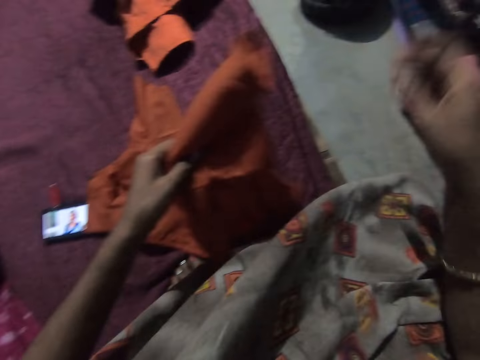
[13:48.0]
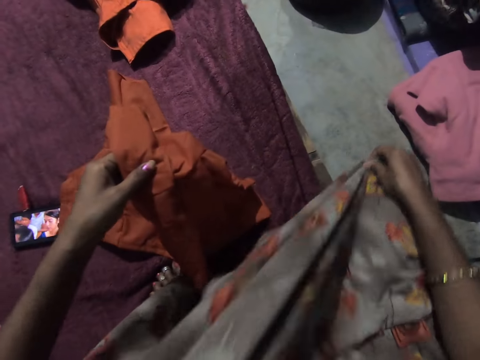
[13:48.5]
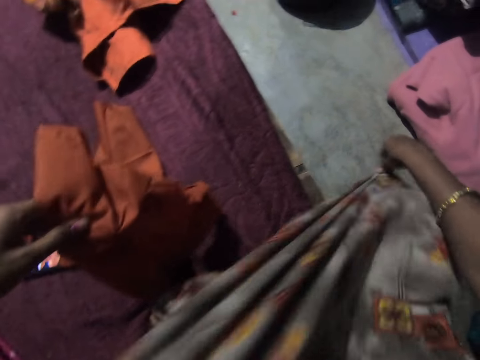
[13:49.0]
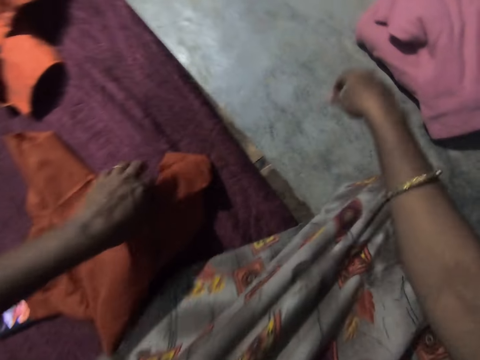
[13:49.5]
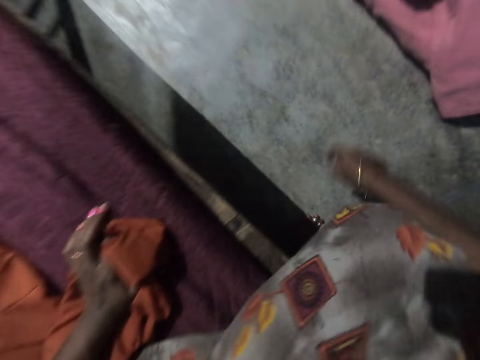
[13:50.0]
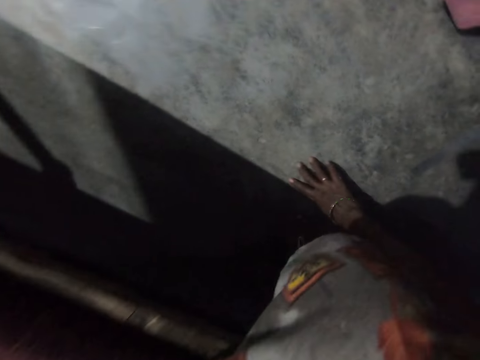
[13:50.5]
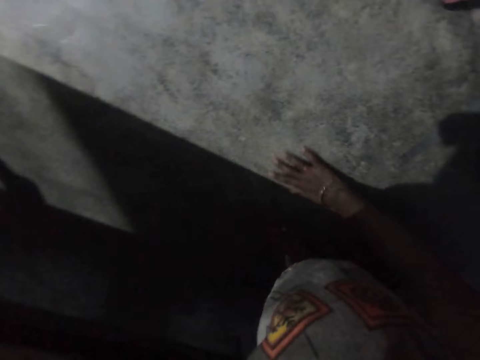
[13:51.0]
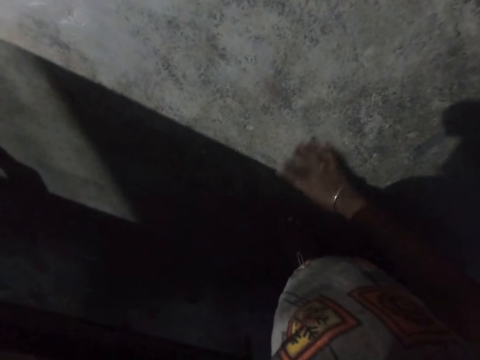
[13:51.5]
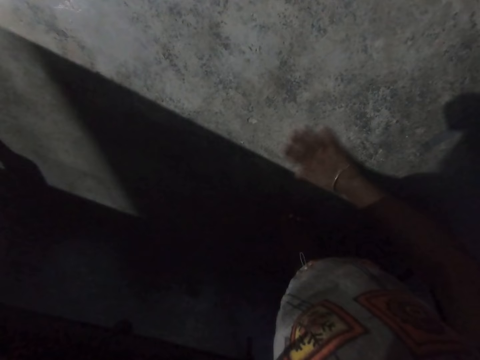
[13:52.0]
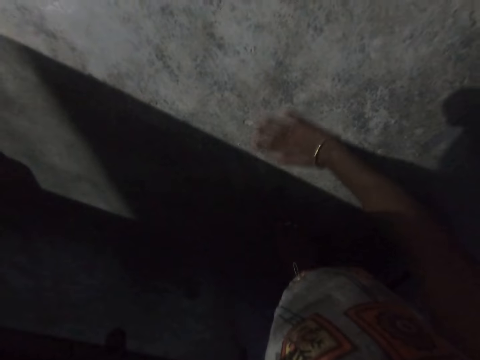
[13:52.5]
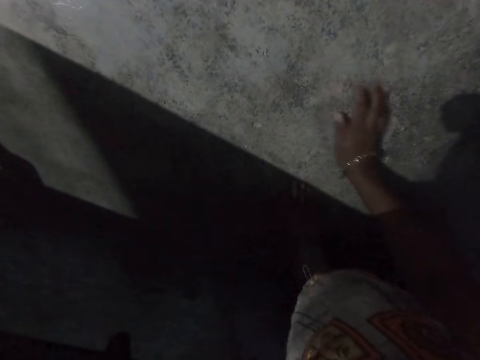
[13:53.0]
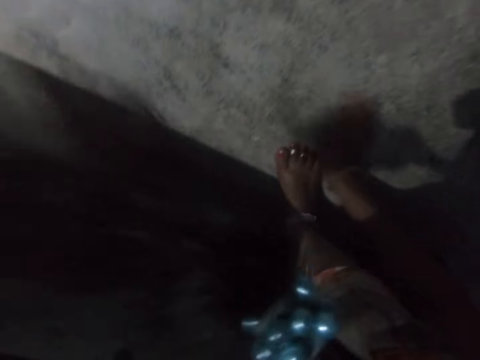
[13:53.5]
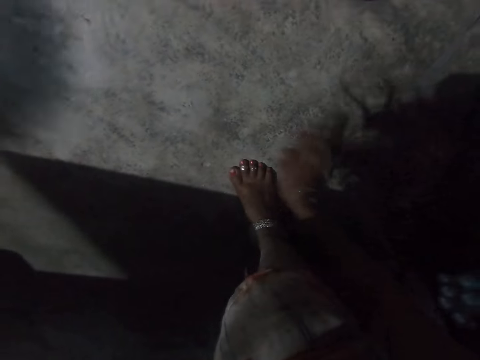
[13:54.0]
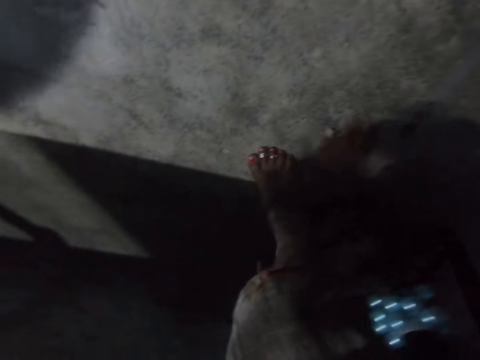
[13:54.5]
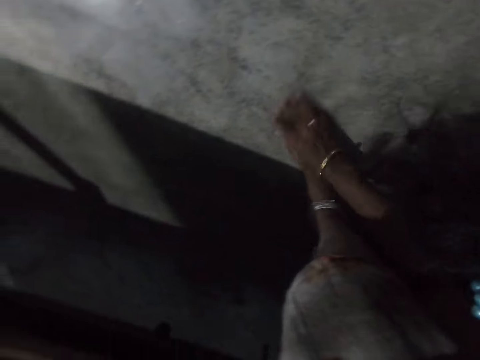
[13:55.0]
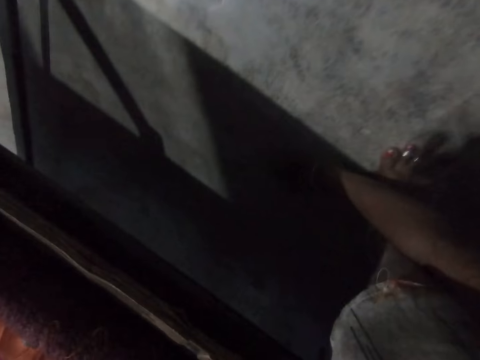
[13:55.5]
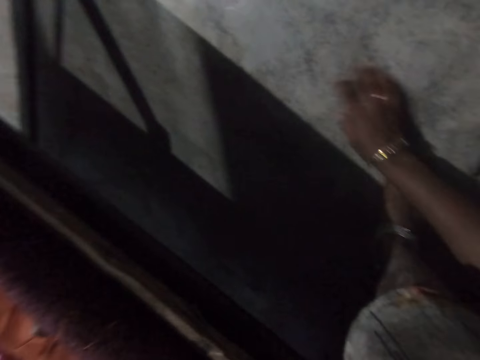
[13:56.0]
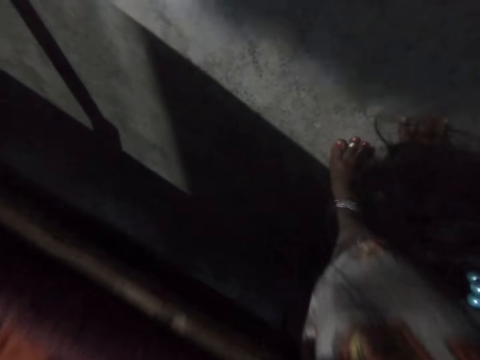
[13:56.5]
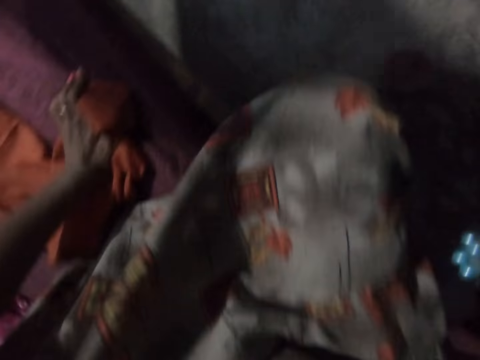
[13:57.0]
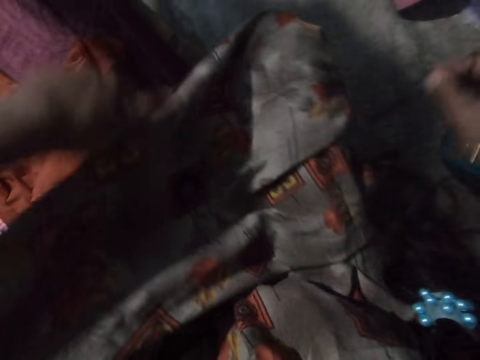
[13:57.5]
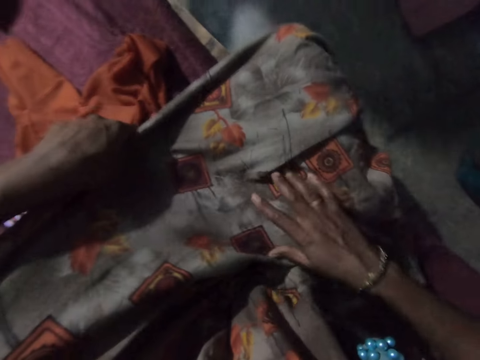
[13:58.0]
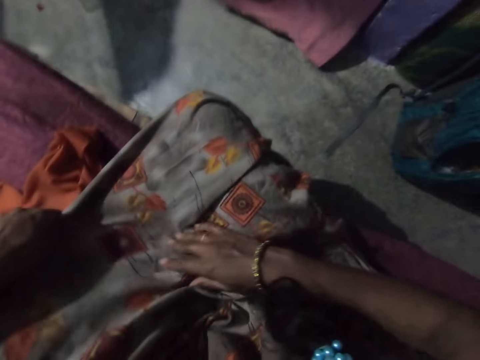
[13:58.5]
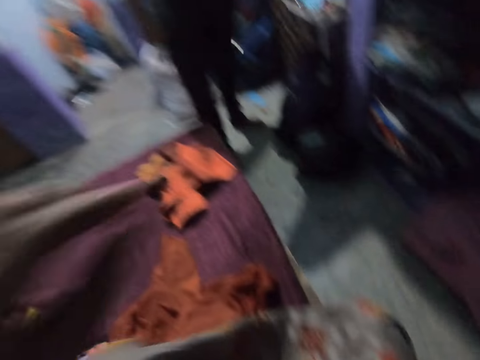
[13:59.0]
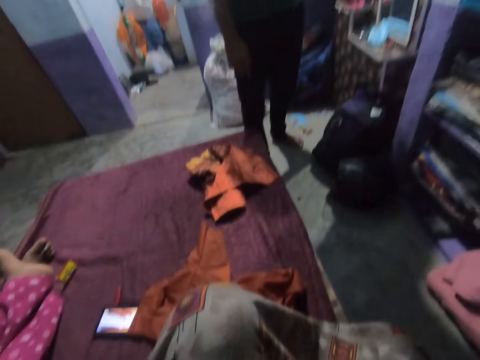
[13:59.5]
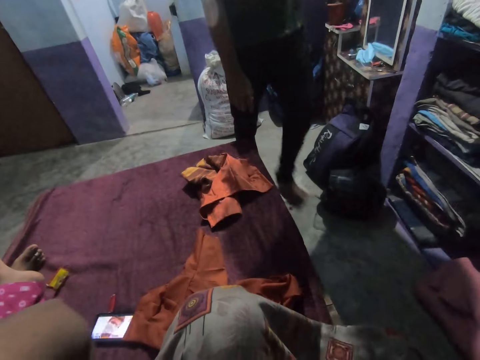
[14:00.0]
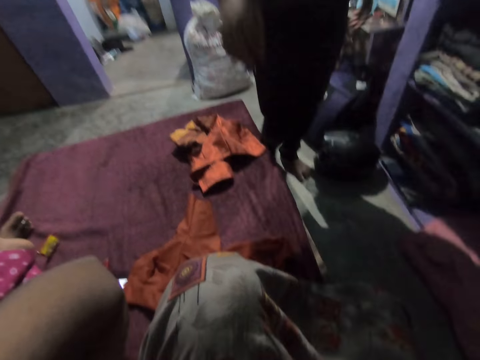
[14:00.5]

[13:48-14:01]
The camera wearer holds the cloth with her left hand. She adjusts her wrapper with her right hand and pulls her cloth with the right hand. She touches the surface with her left hand, touches the floor with her right hand, and searches the ground with her right hand. She touches her cloth. A man interacts with the camera wearer in the room. The camera wearer touches her head with her left hand. She moves her hand. The man walks towards the camera wearer.
